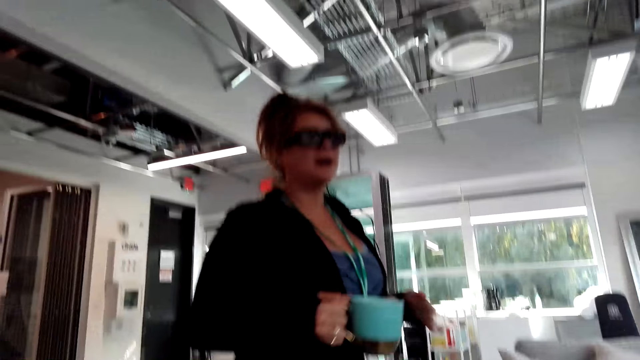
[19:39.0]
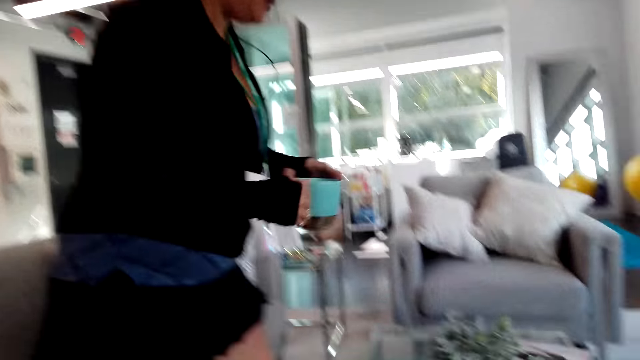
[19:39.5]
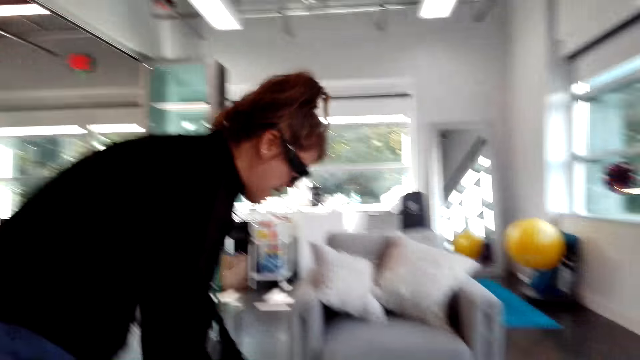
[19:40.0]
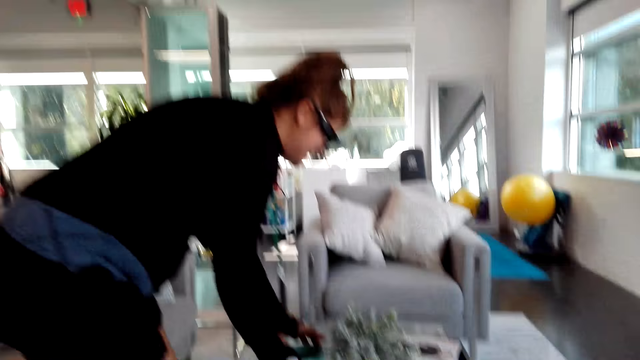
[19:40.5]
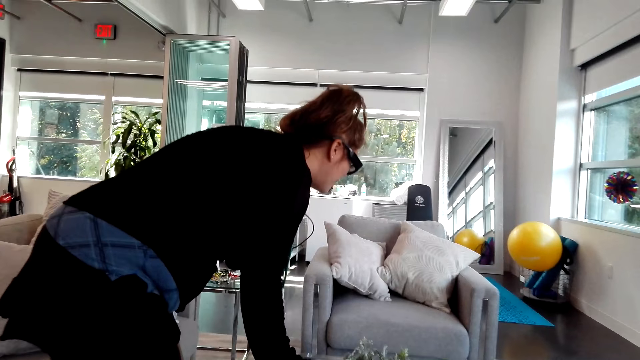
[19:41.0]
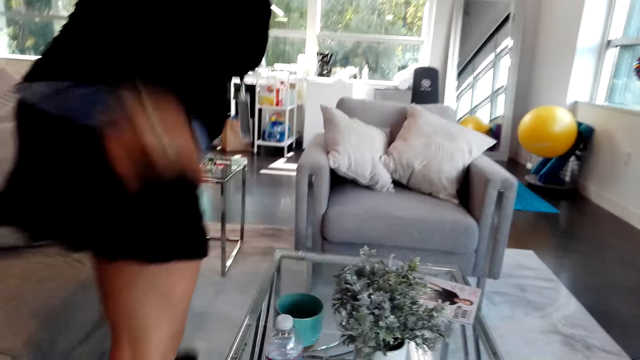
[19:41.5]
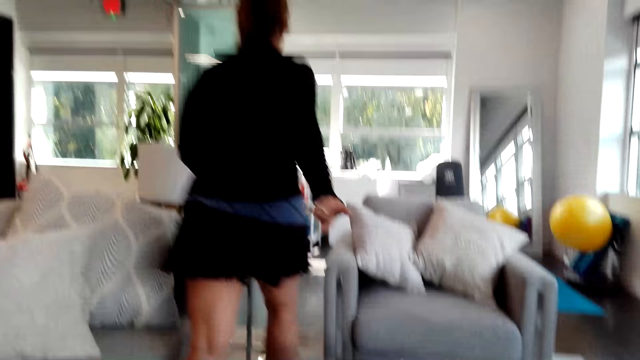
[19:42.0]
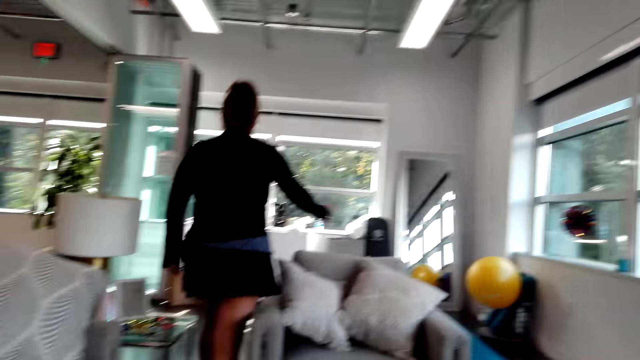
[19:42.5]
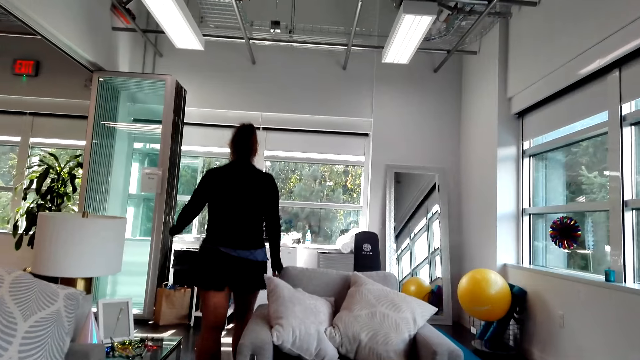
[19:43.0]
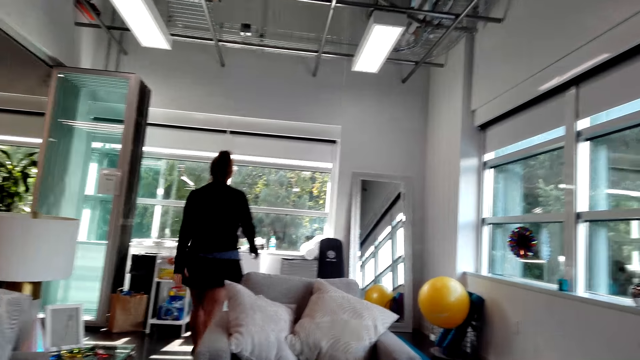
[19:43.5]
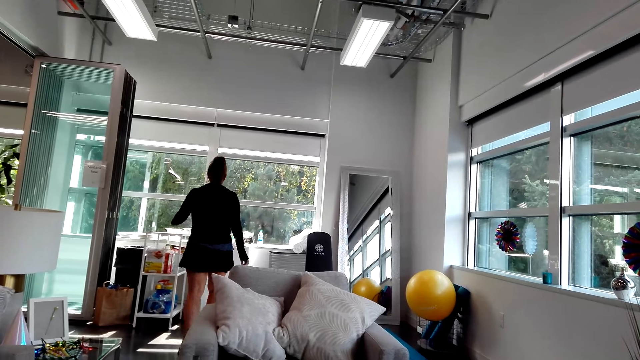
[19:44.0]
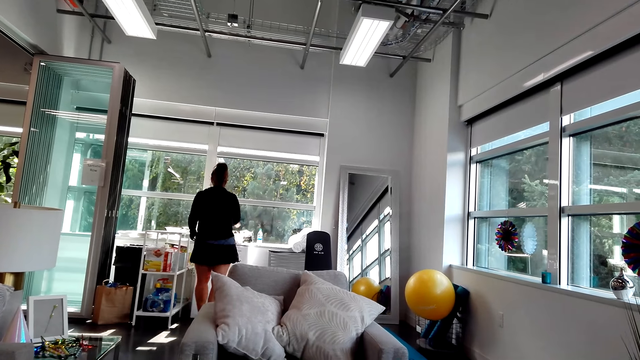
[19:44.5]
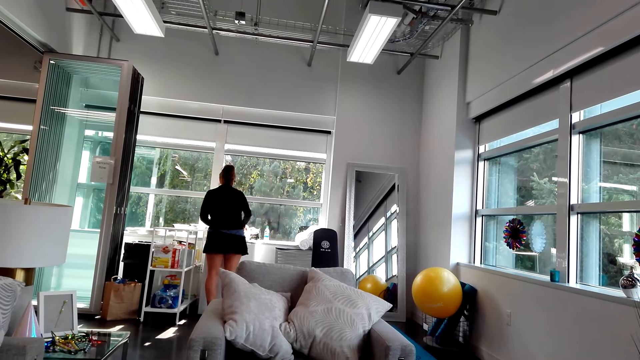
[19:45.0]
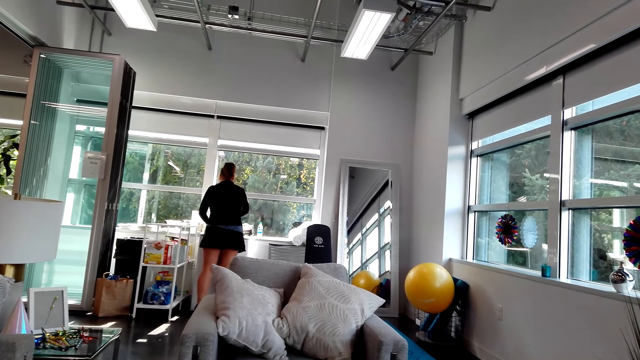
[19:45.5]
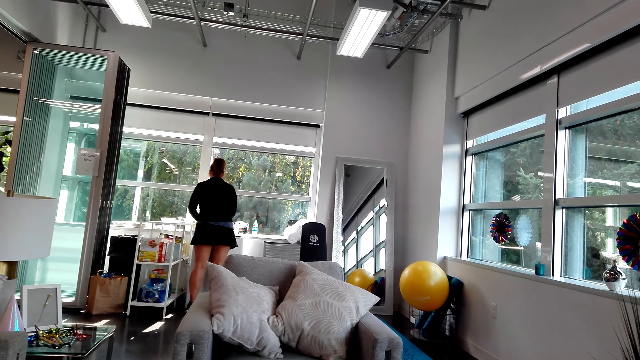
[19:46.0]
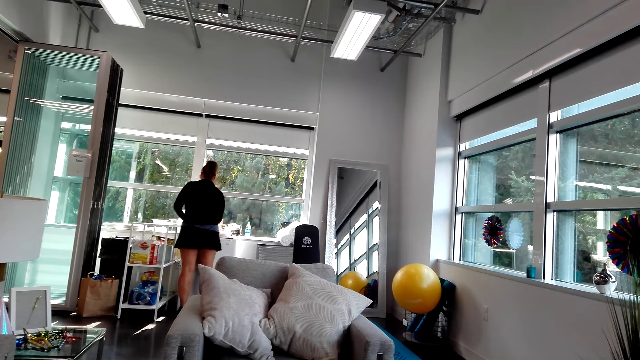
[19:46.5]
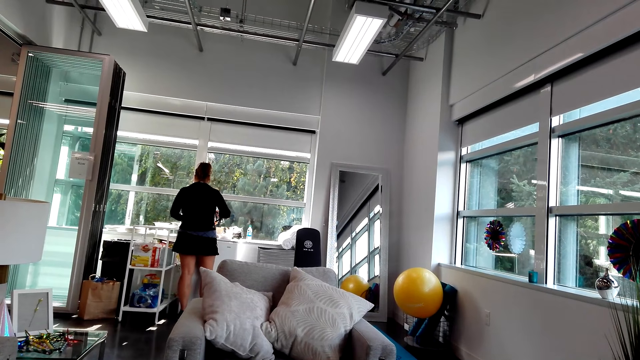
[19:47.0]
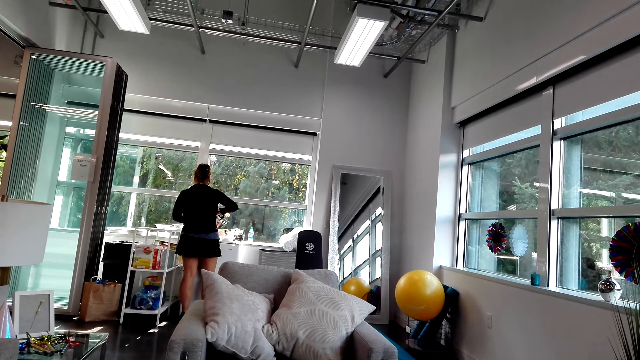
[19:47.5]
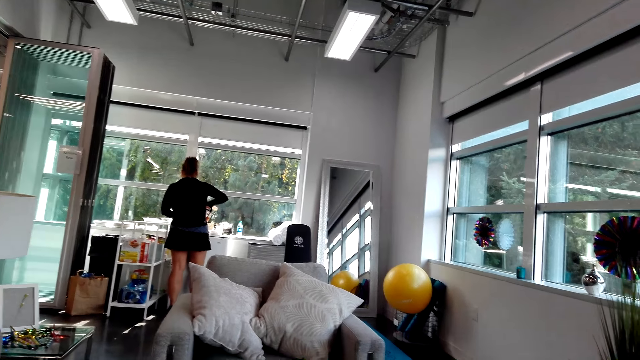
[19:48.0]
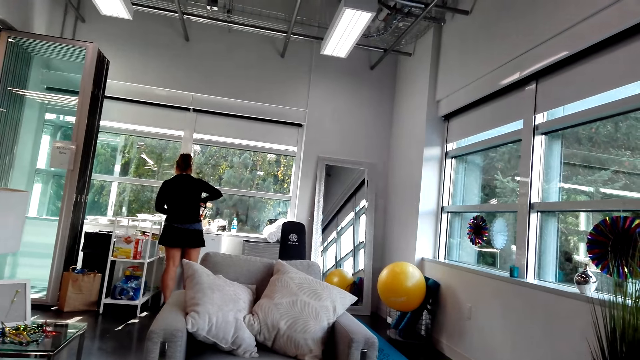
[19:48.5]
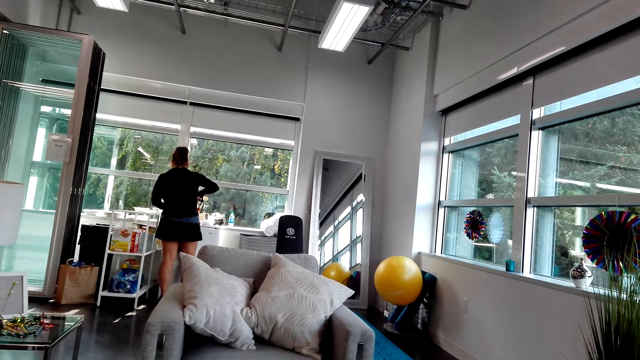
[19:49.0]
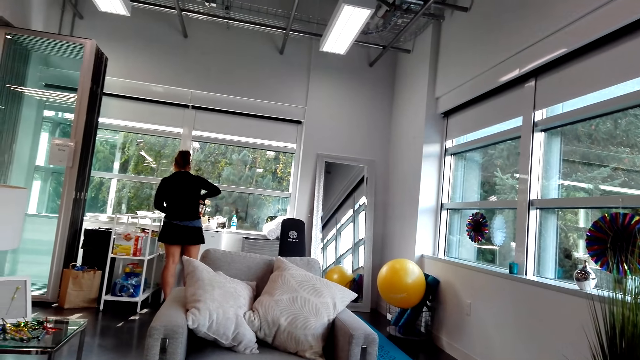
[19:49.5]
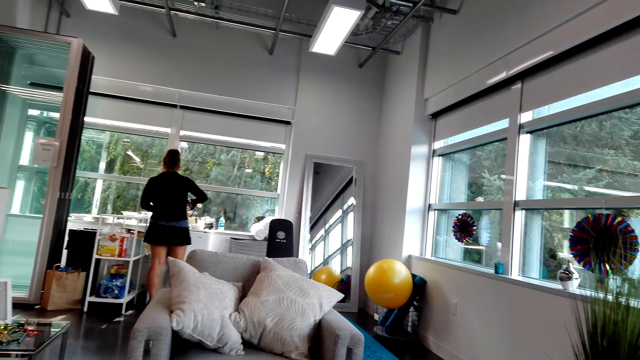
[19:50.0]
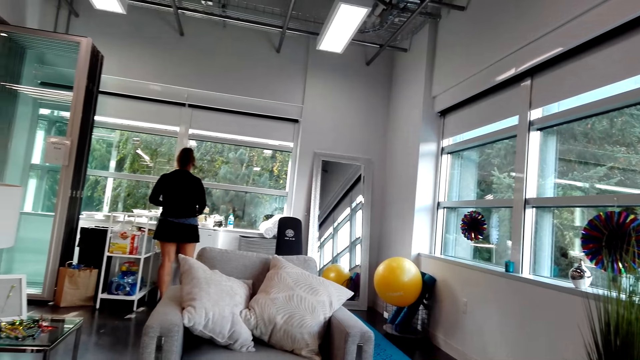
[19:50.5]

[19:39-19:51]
A woman holds the mug or cup on her right hand. She places the mug on the table. She walks towards the coffee maker. She pours tea in the cup.

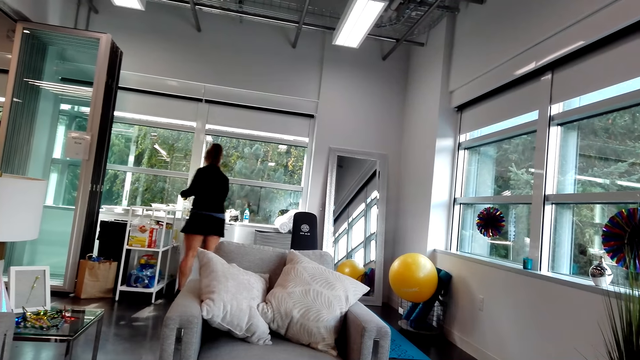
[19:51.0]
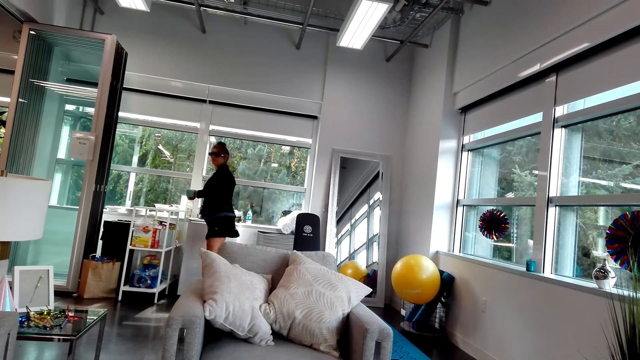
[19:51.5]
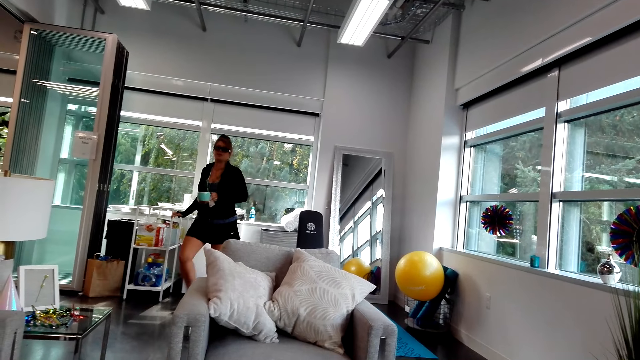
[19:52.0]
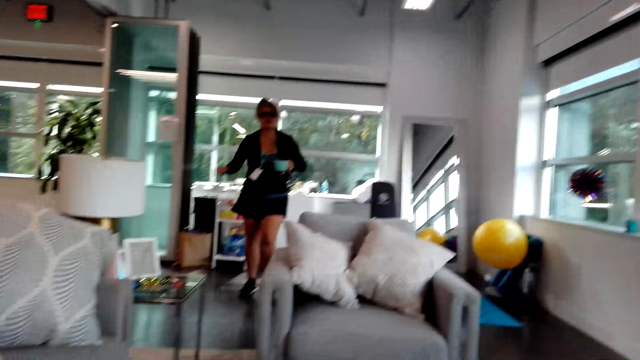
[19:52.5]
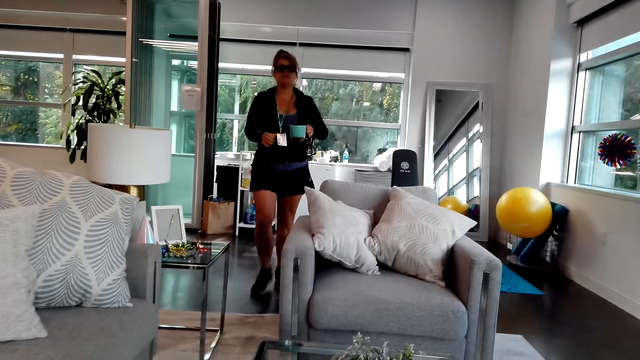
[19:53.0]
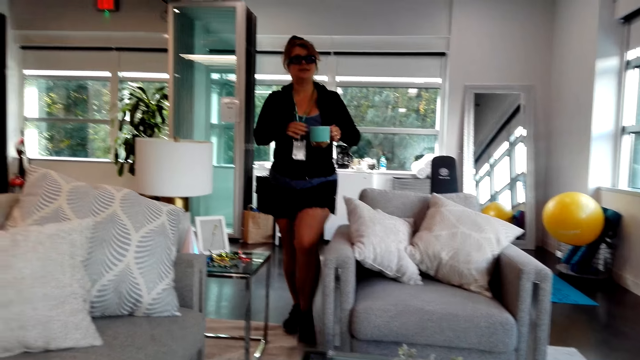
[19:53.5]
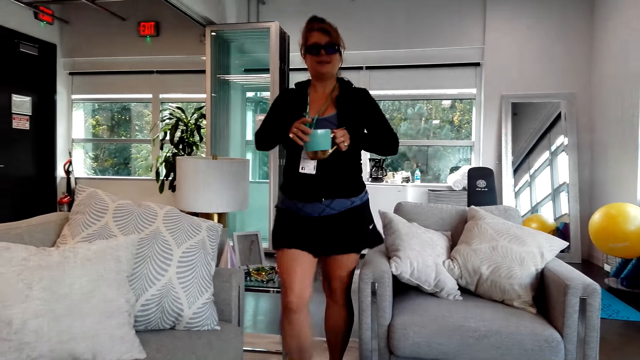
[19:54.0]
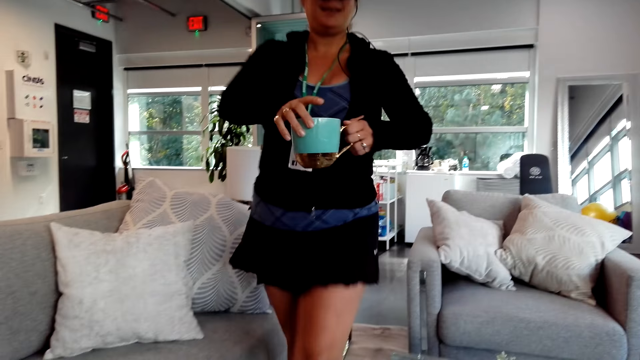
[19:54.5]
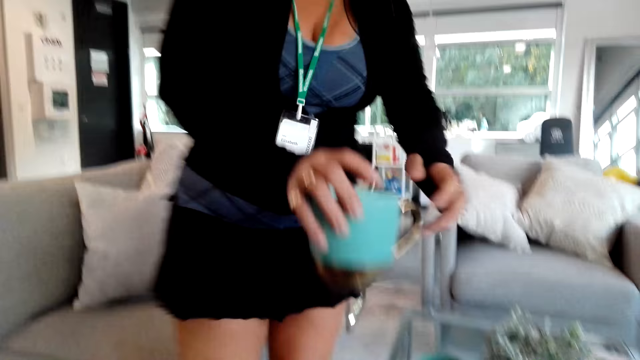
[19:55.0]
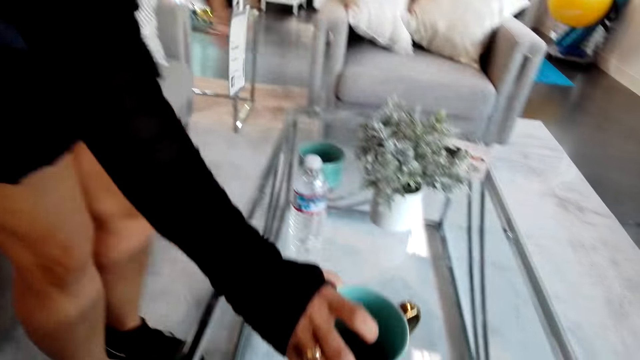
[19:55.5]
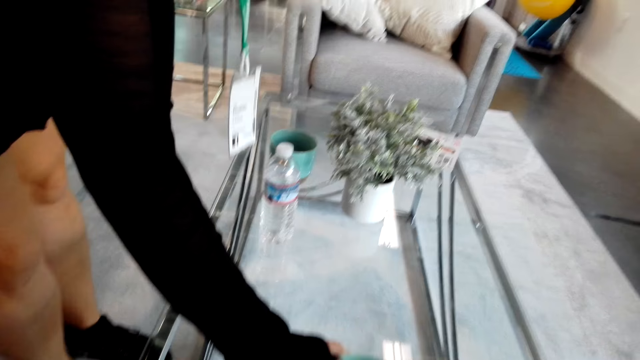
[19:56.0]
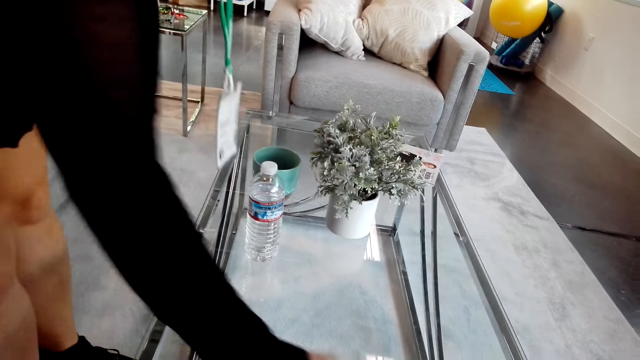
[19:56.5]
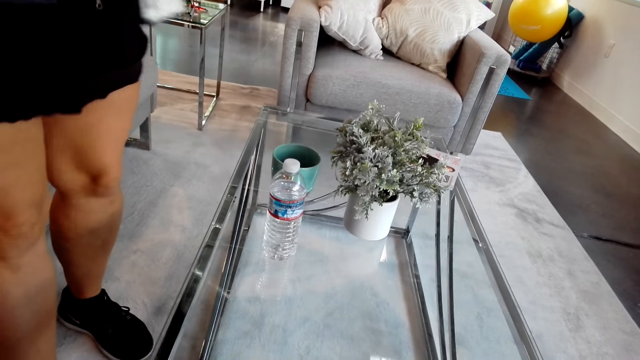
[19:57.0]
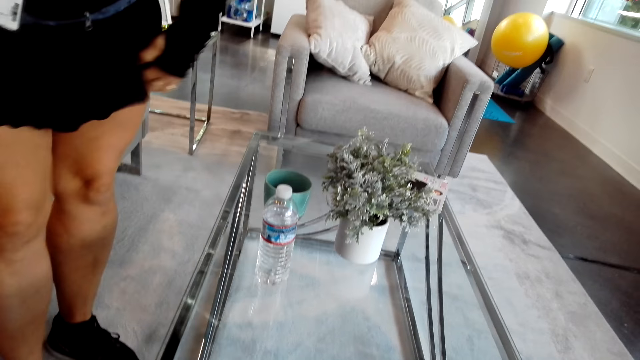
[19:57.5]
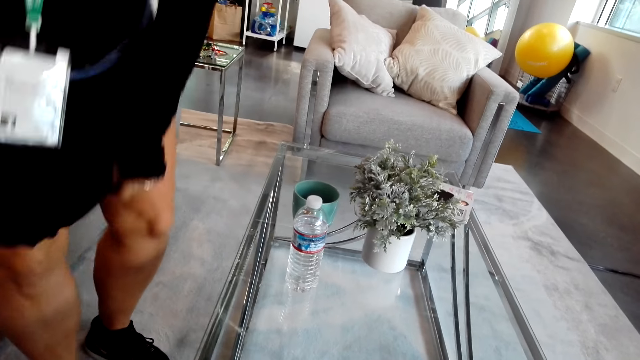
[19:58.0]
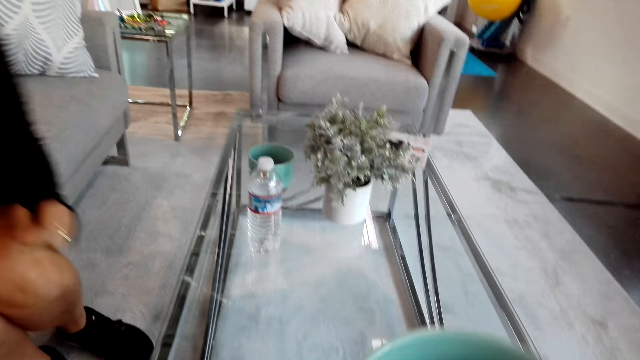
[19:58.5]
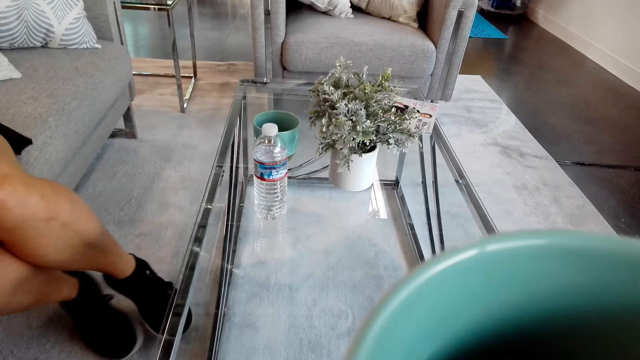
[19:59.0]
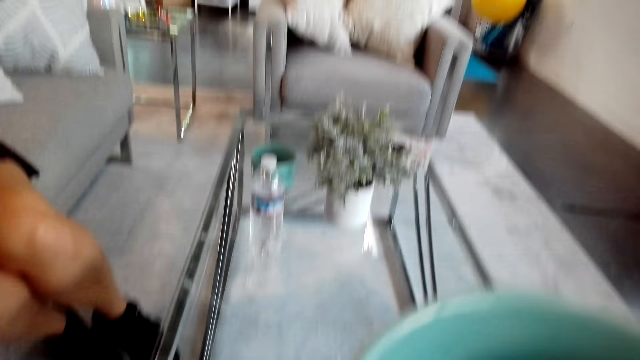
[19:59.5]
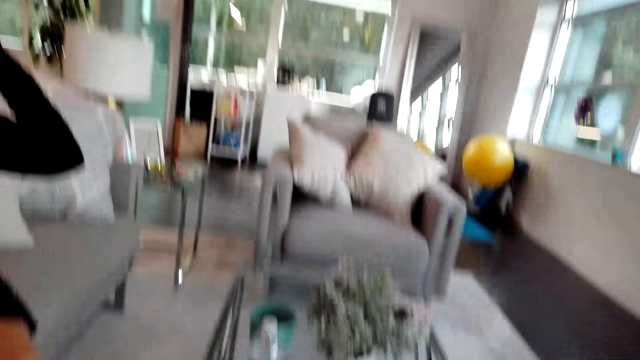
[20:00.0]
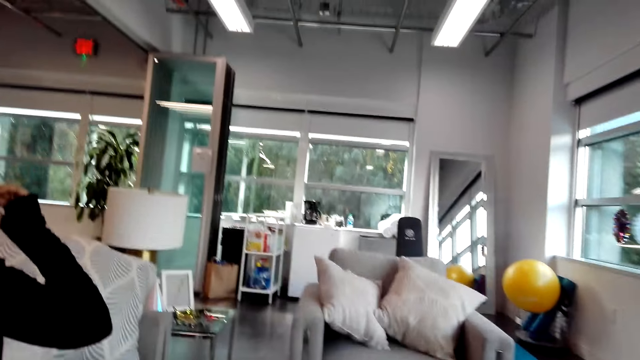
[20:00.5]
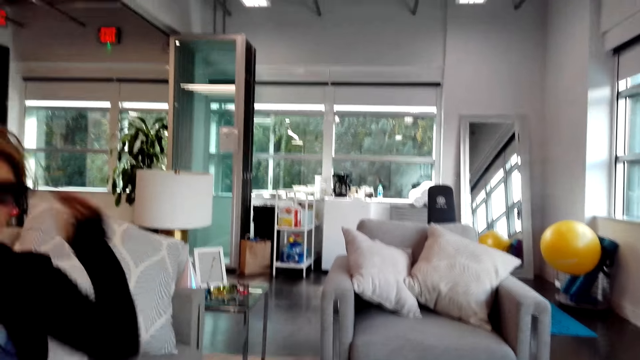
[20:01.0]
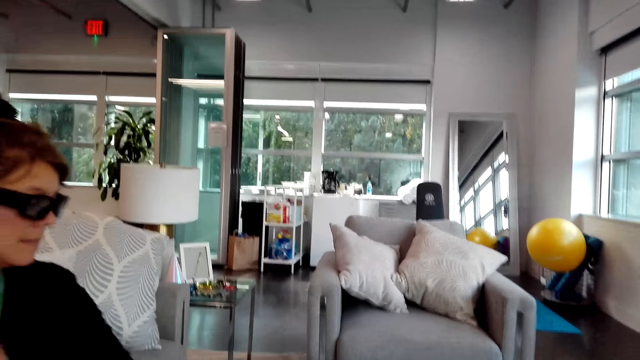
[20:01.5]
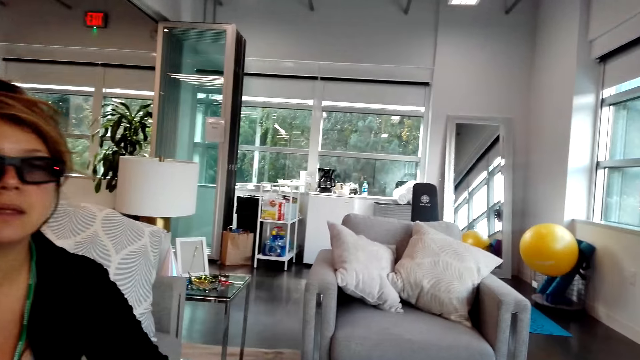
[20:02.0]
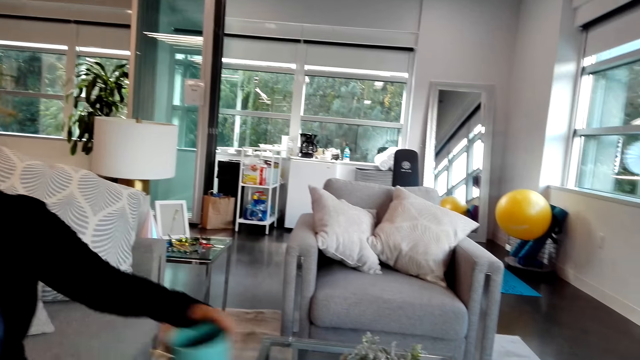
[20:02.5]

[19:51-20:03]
The woman carries the mug or cup with the right hand. She walks. She pours tea in the cup, places the mug on the table, touches the skirt, sits down, and touches the glasses.
